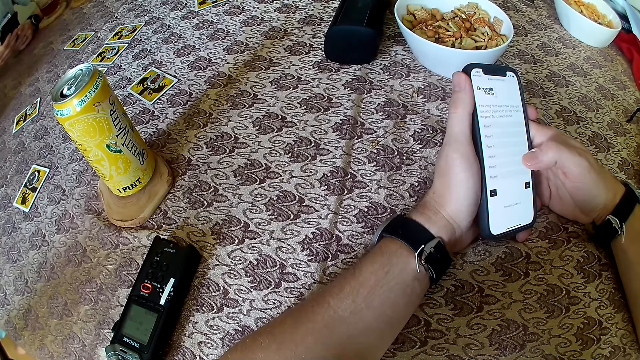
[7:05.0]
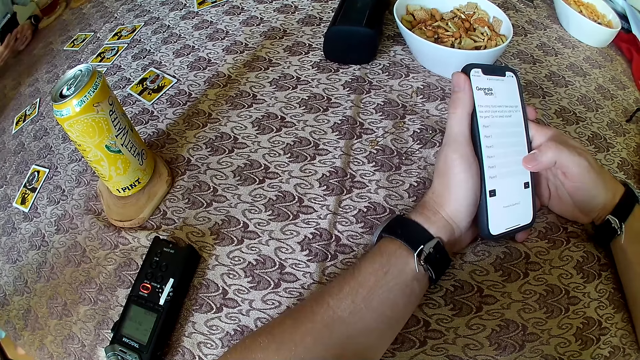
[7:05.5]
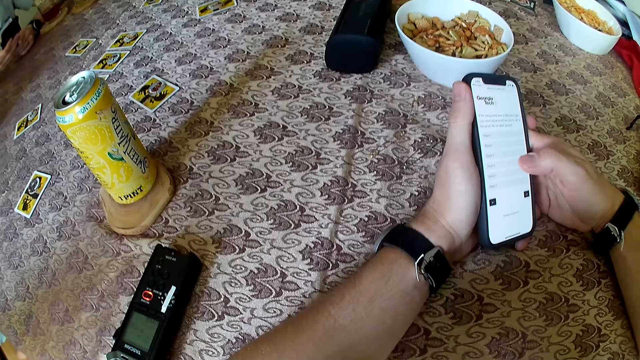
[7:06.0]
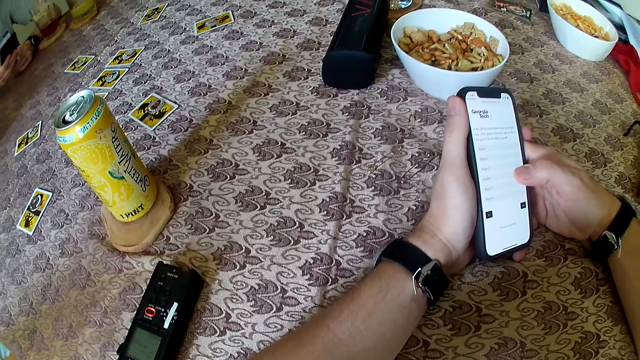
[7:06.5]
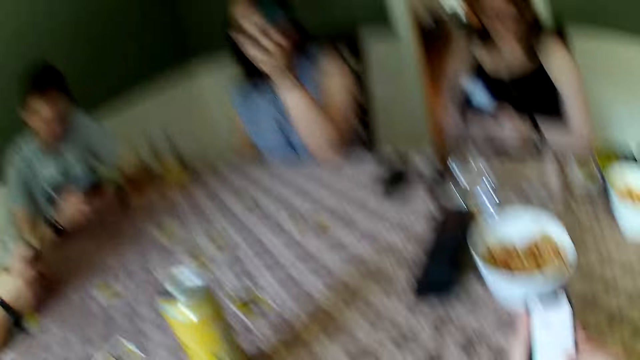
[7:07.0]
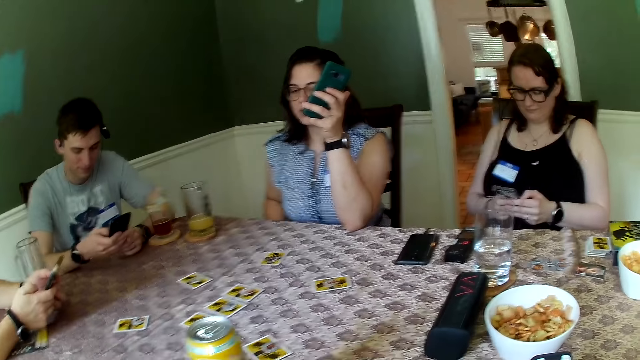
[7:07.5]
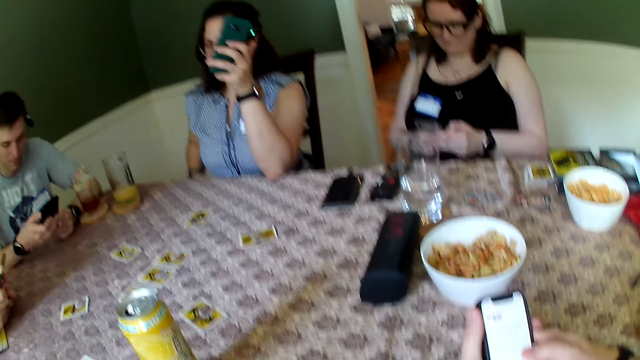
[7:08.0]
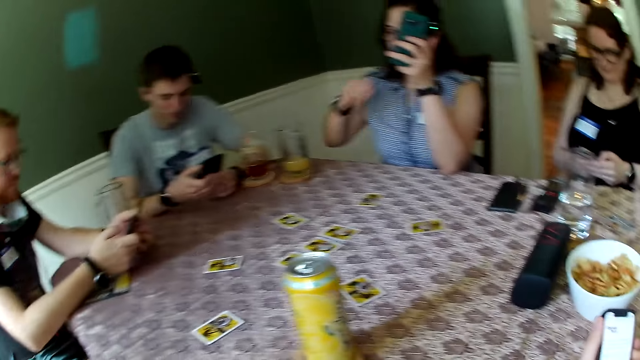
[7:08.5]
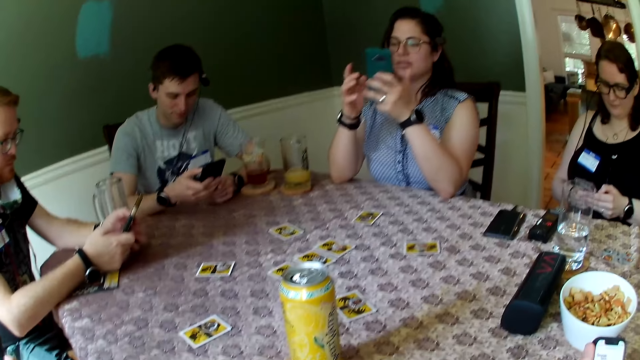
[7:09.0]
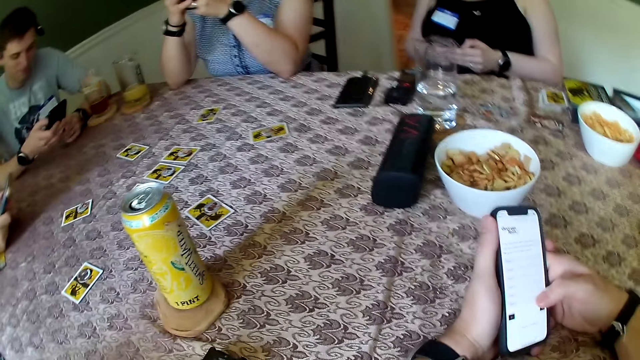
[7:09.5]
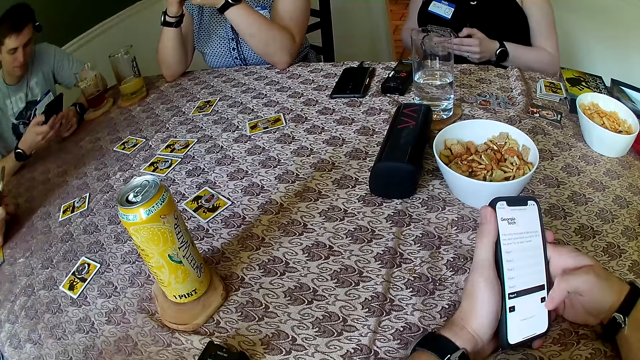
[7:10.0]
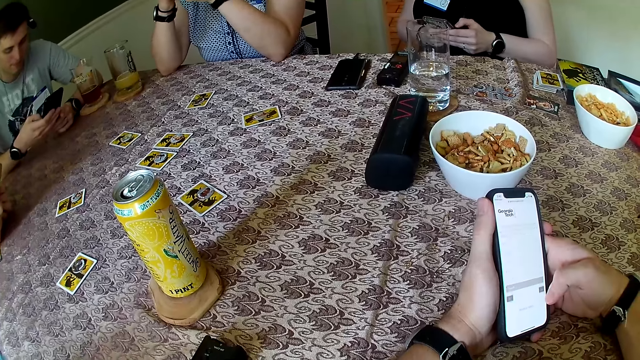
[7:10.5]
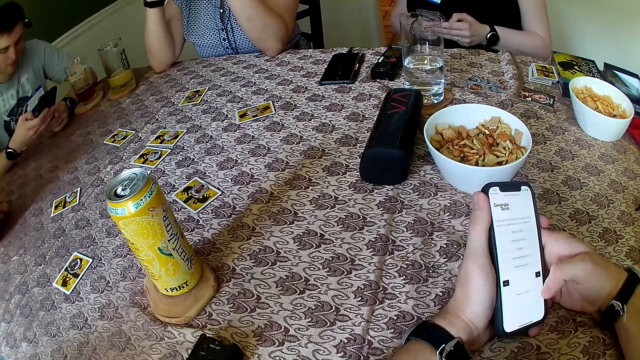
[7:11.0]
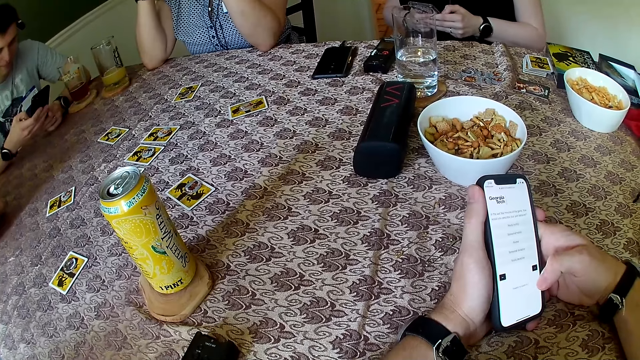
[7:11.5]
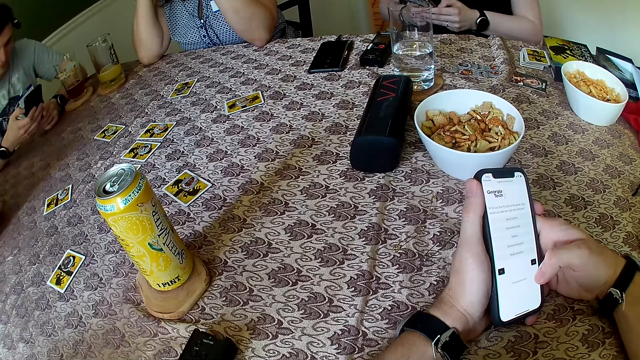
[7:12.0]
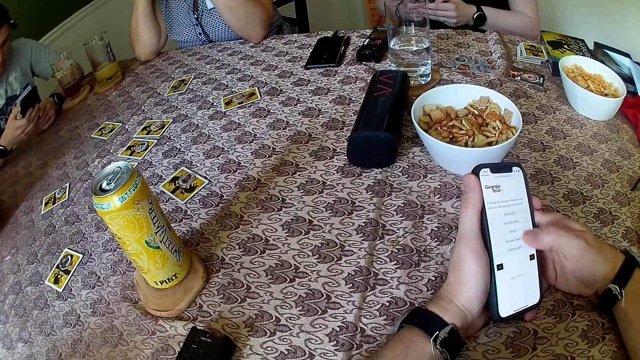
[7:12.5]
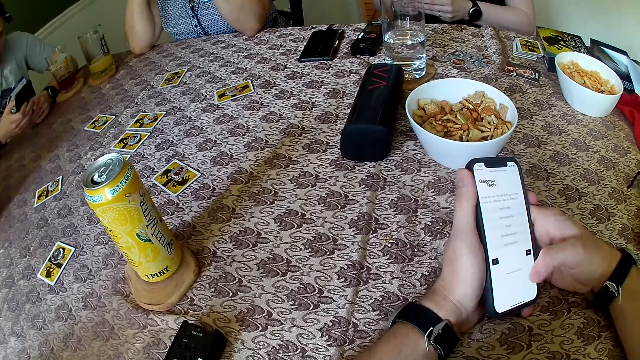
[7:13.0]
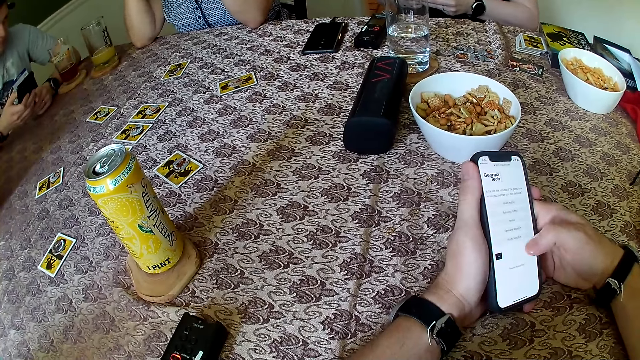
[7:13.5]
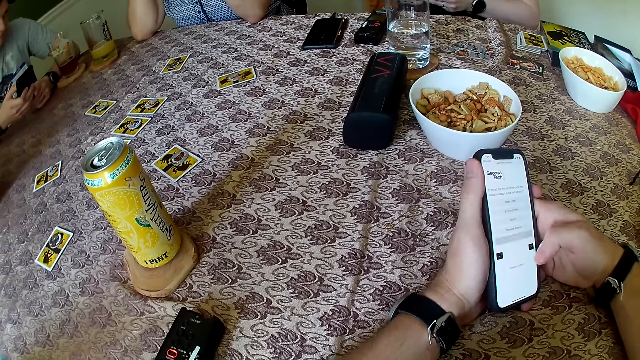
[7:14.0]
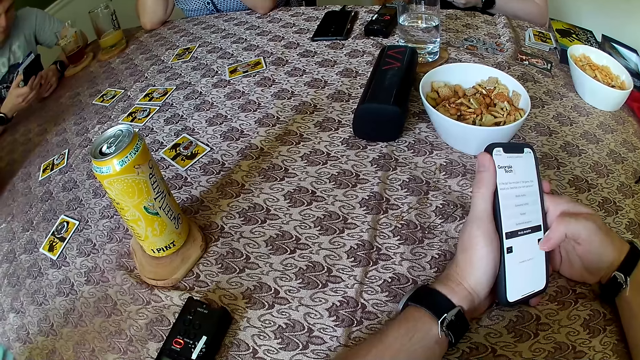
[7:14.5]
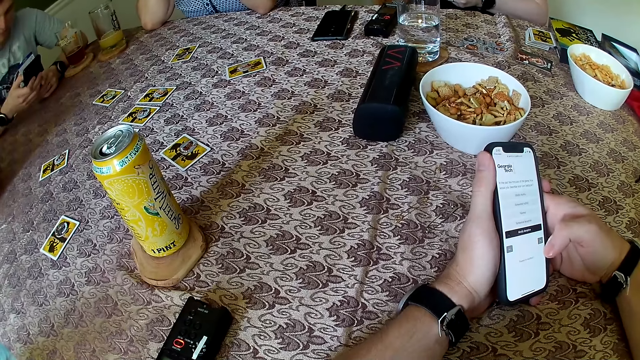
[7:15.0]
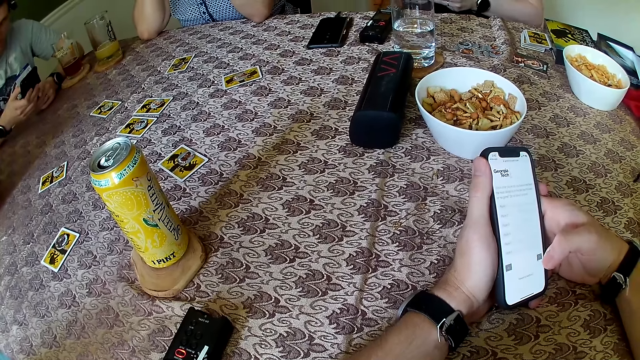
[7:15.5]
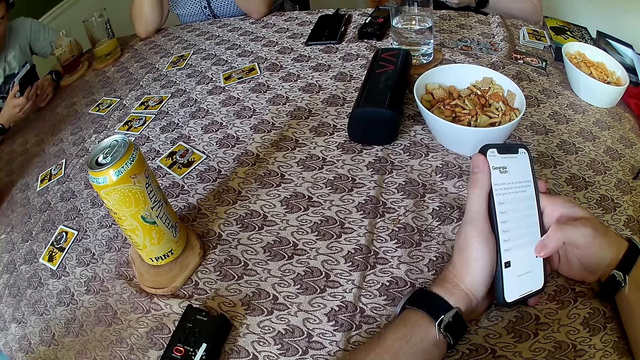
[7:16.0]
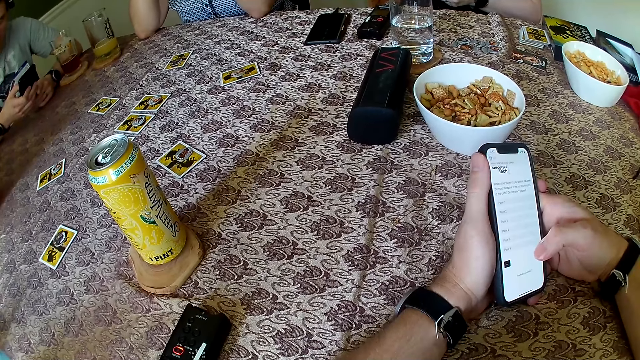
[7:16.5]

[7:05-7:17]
The woman holds a phone with her left hand. Another woman operates a phone with both hands. The man operates a phone with both hands.

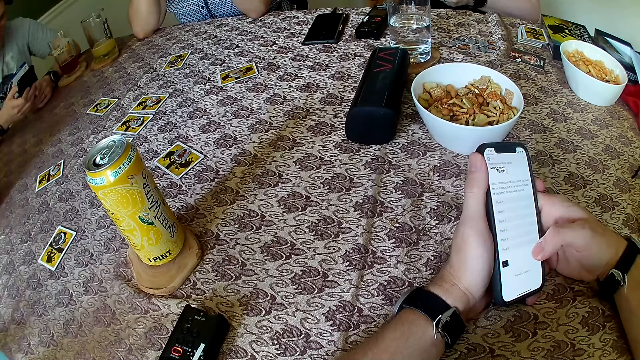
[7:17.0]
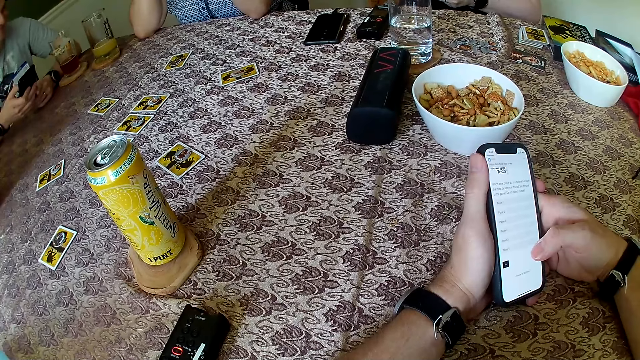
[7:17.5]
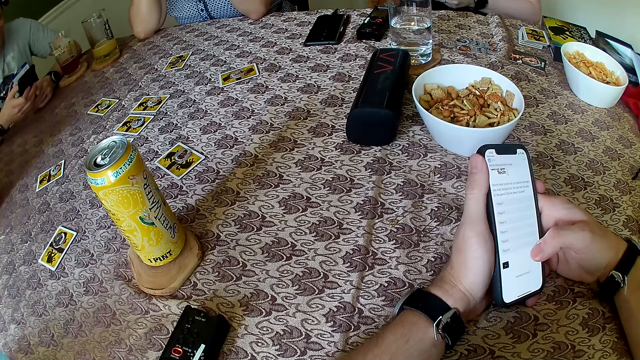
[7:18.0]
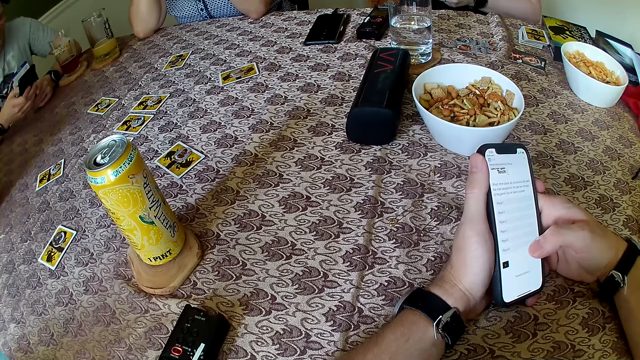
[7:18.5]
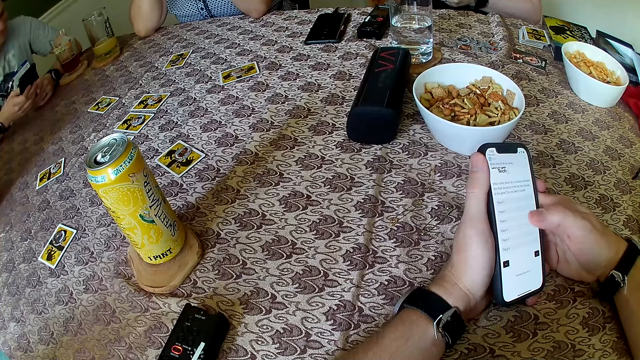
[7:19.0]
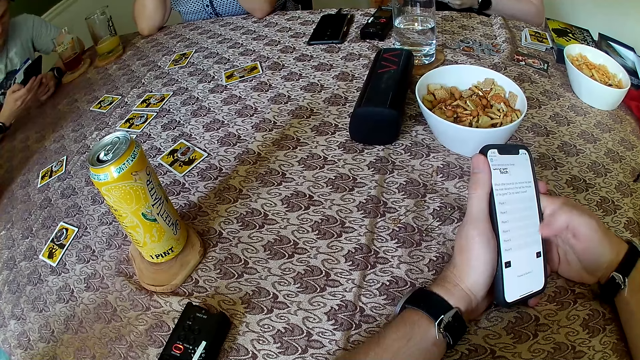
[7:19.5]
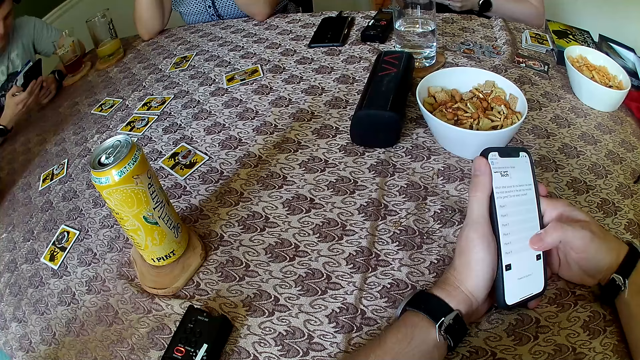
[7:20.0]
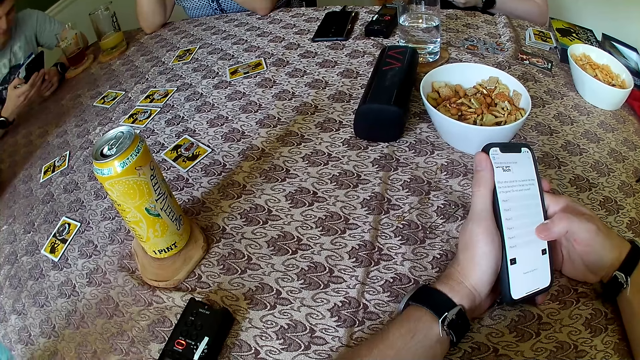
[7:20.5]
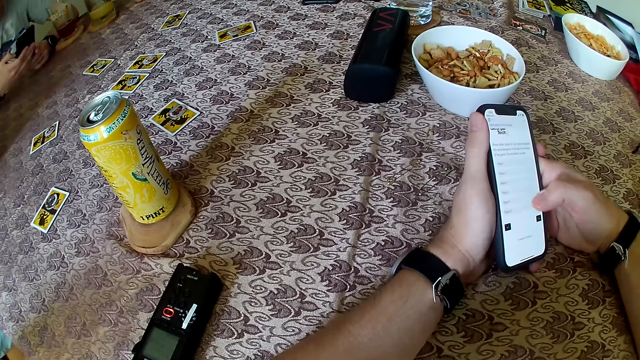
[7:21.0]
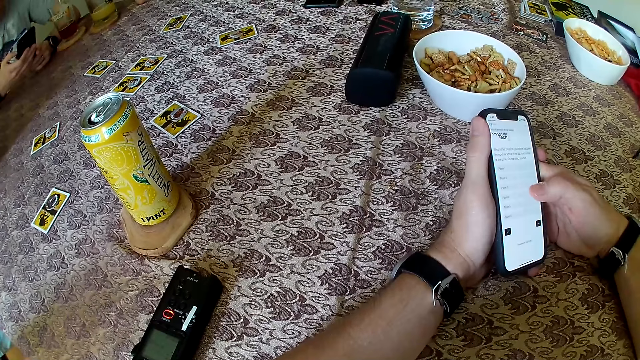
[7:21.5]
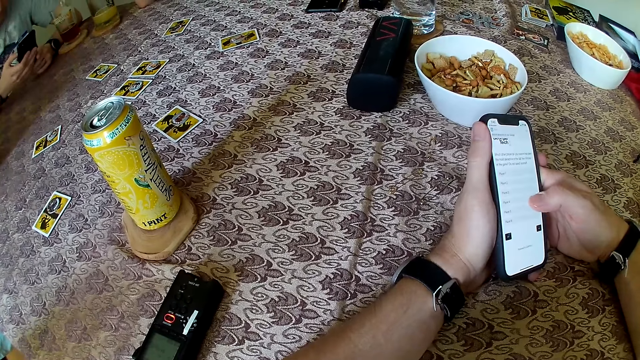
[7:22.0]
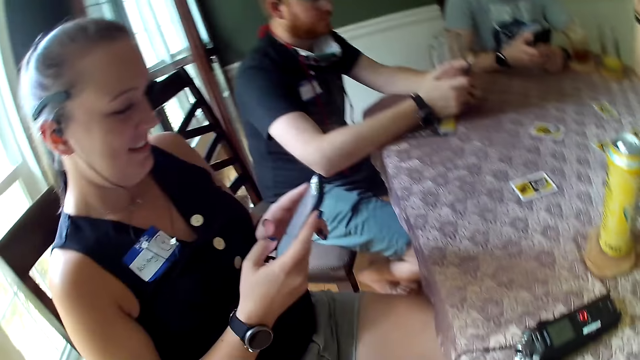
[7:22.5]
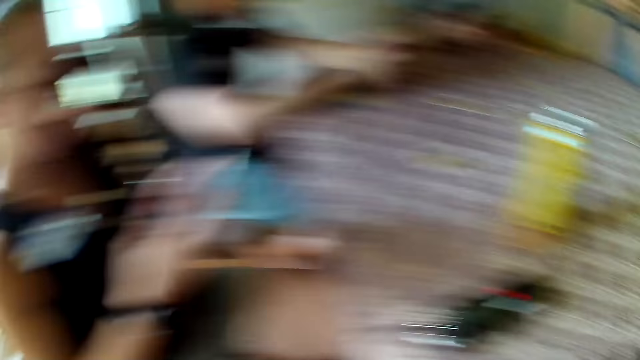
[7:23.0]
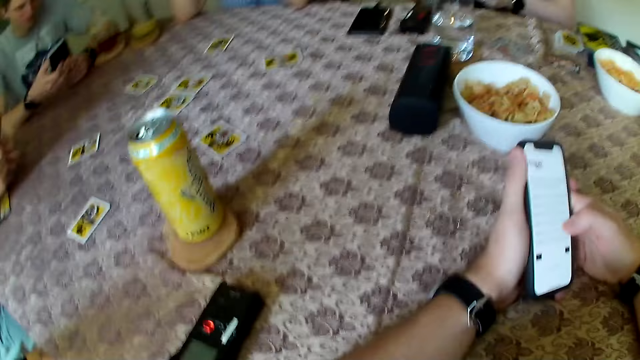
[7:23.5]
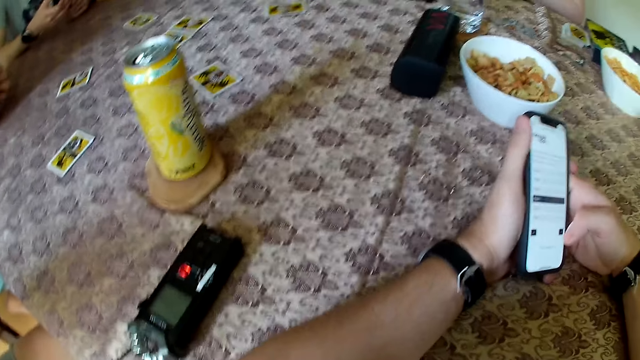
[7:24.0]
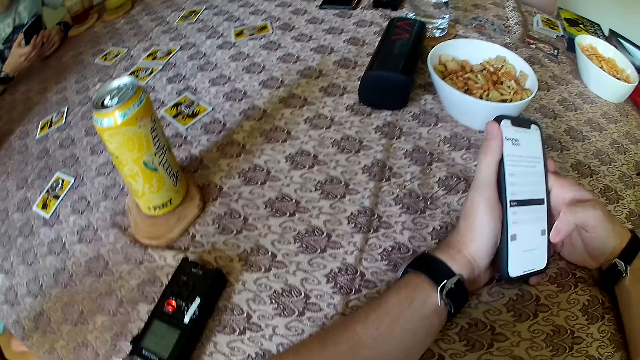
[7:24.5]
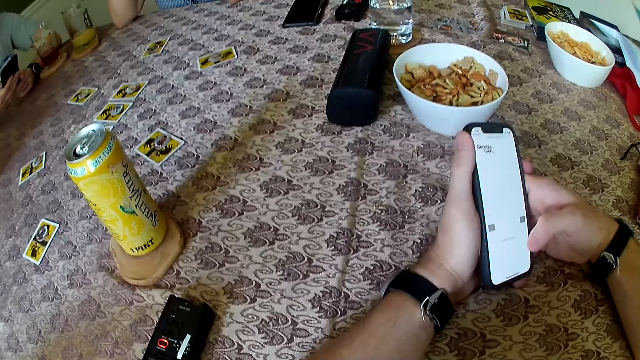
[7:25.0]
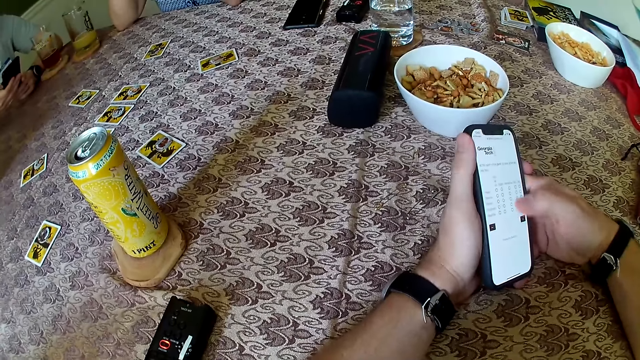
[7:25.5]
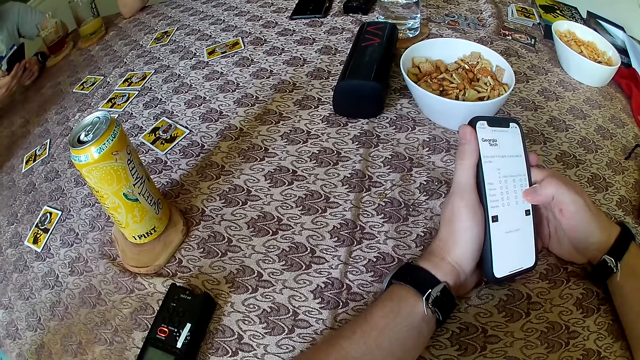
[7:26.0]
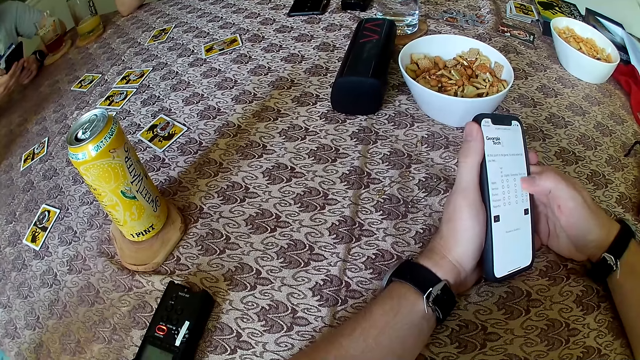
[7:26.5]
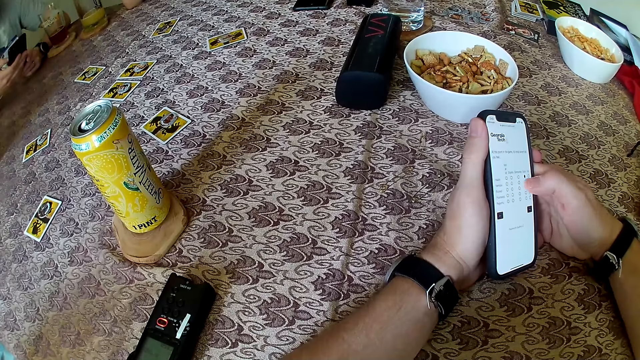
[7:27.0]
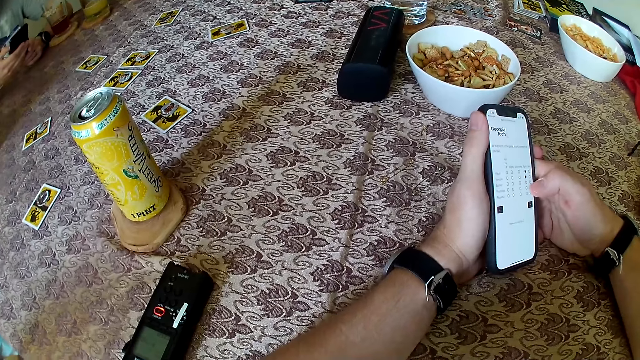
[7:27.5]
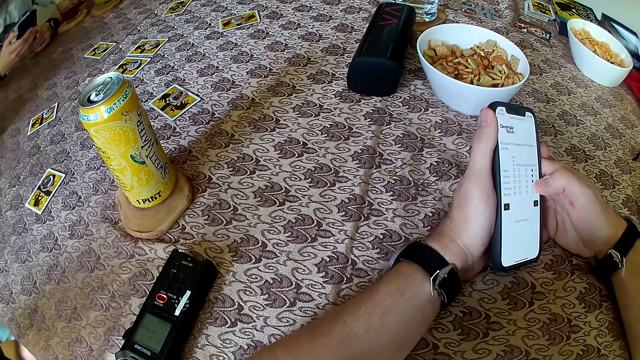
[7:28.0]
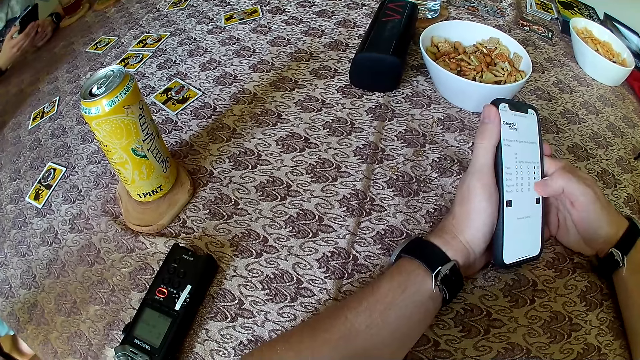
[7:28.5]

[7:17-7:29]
The woman operates a phone with both hands.
